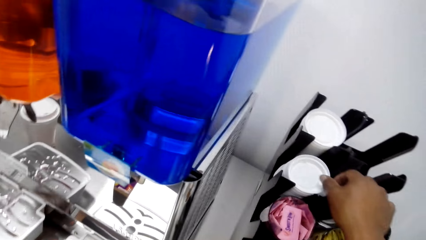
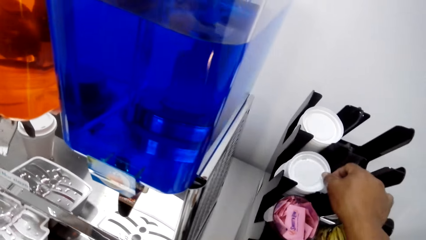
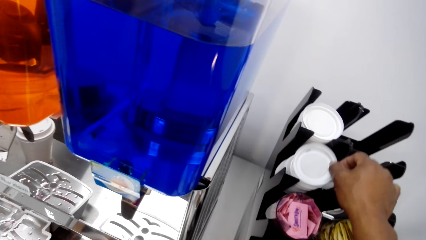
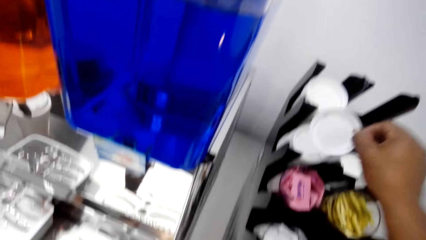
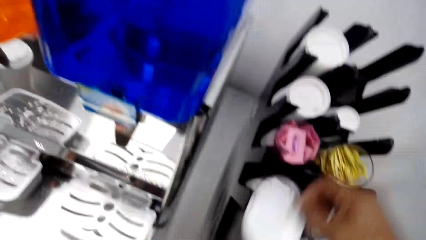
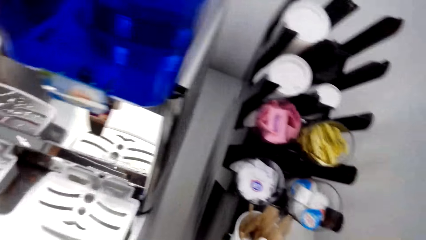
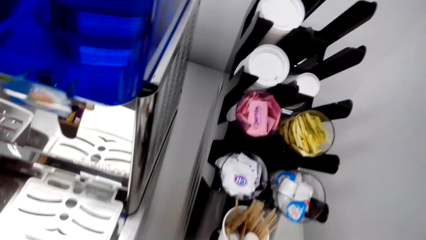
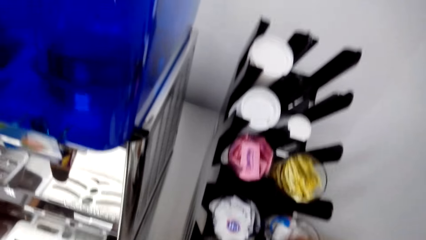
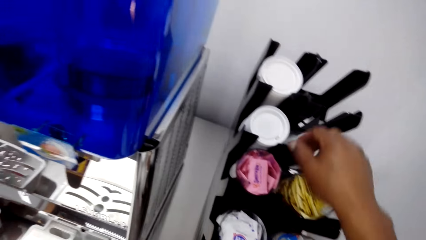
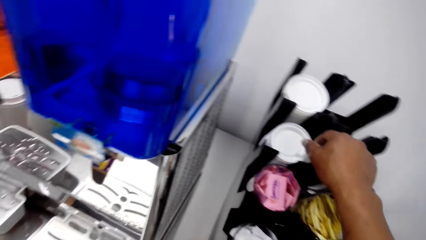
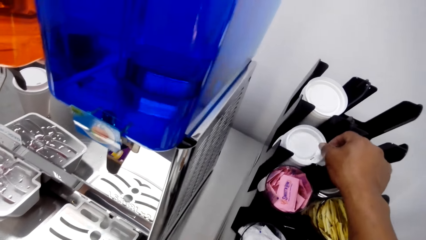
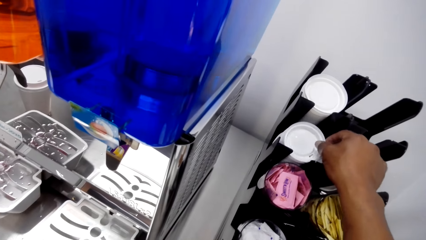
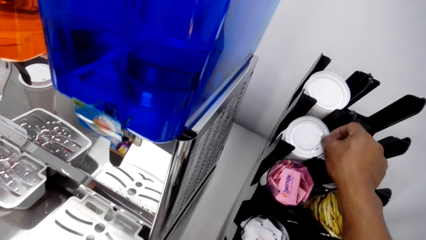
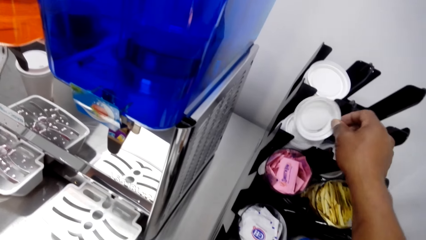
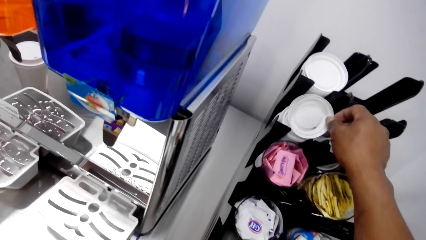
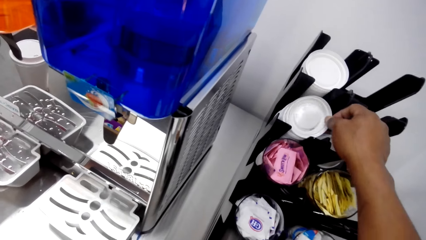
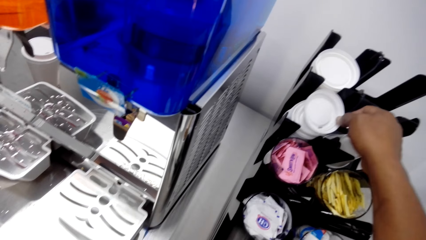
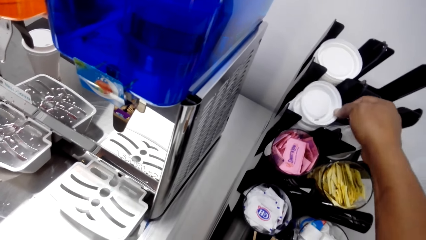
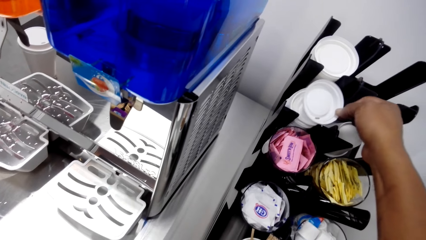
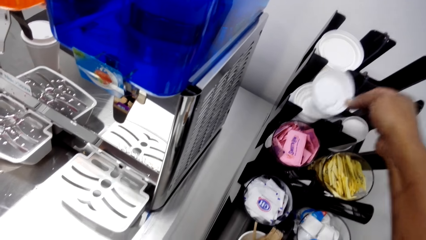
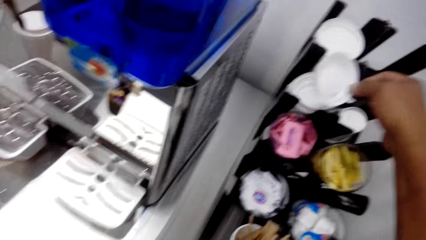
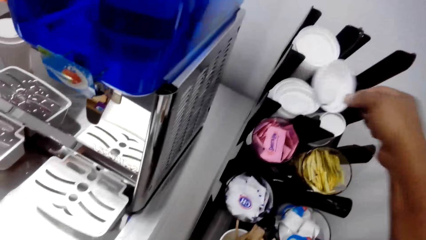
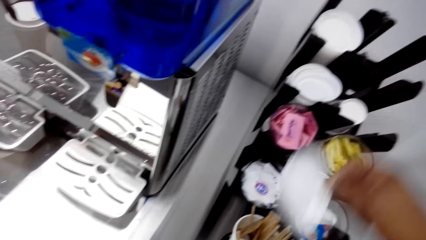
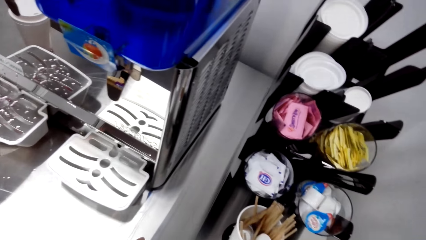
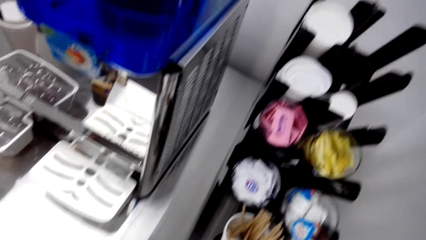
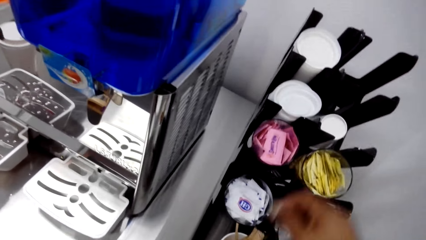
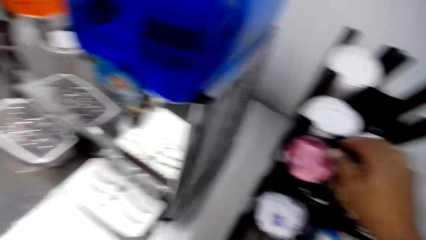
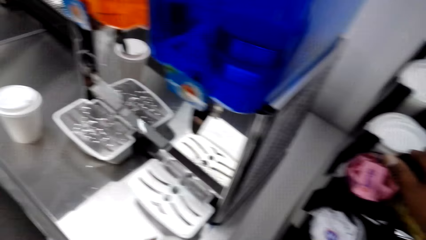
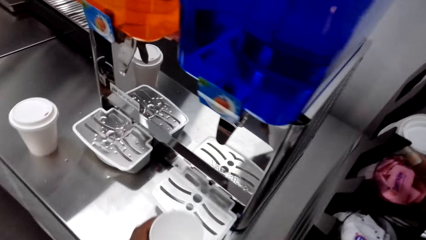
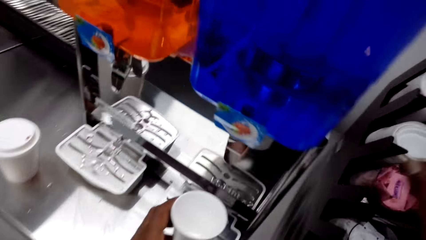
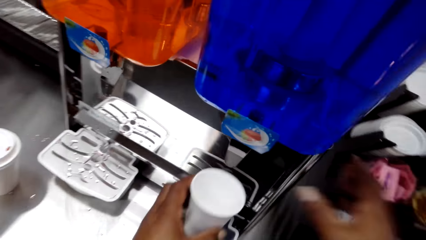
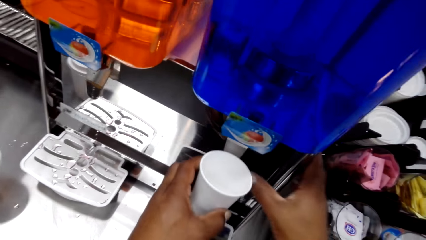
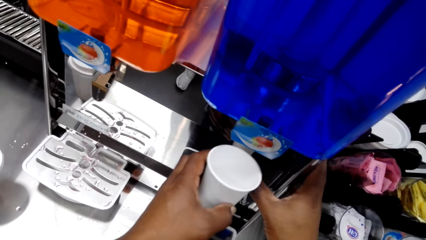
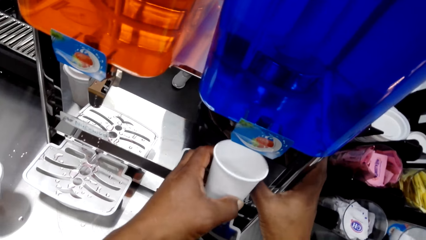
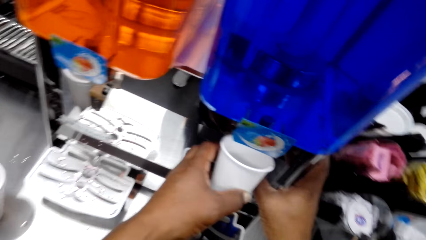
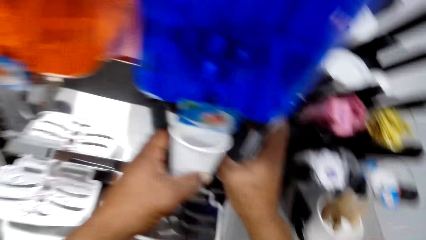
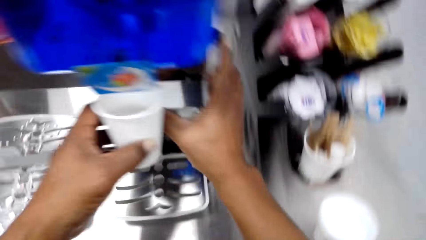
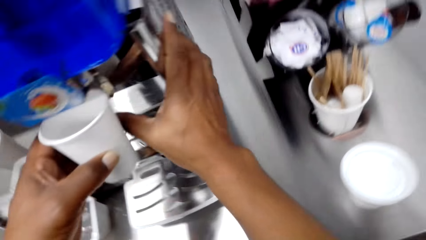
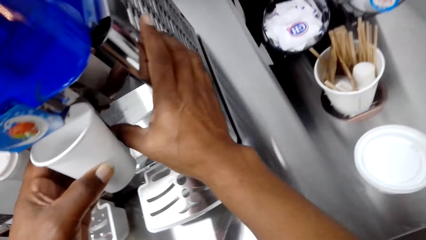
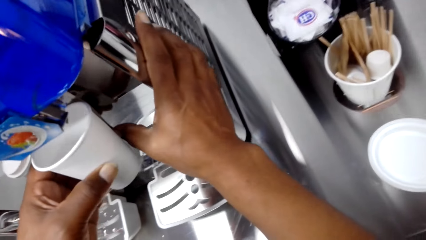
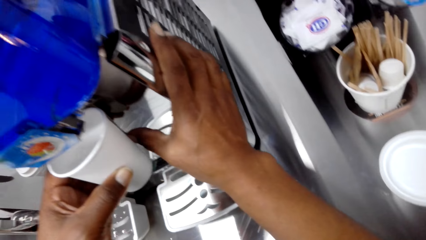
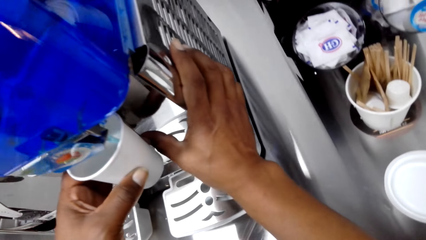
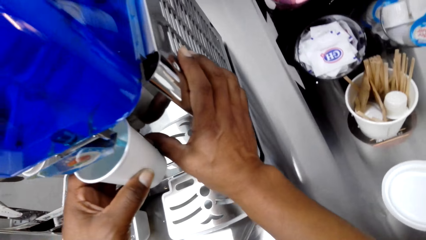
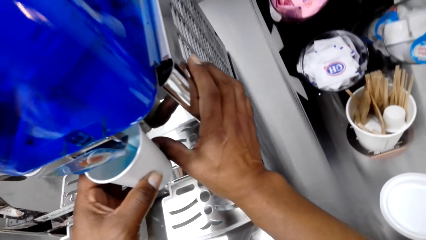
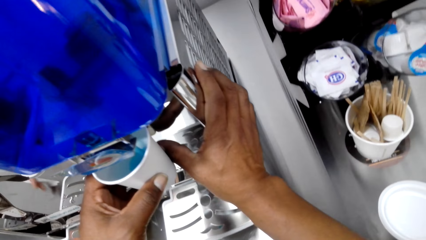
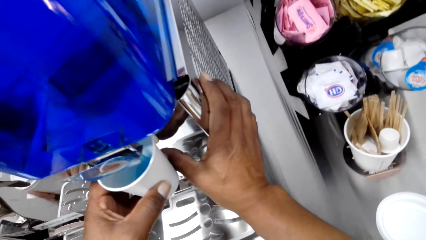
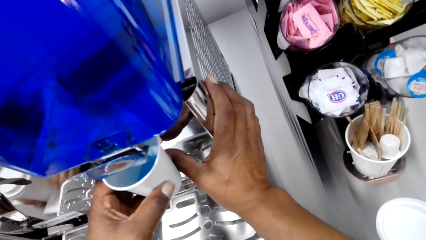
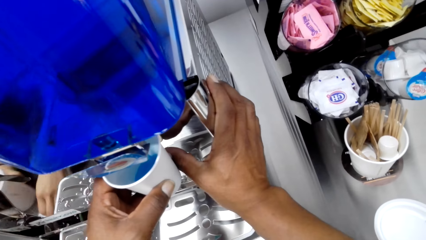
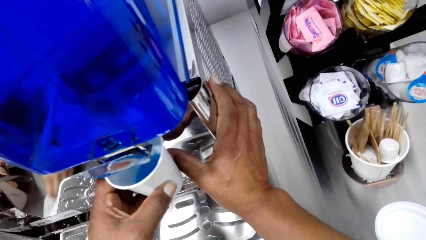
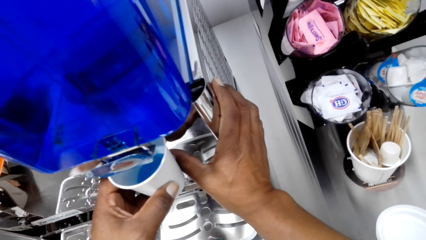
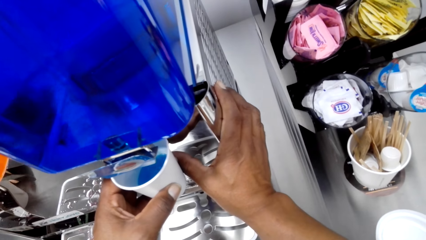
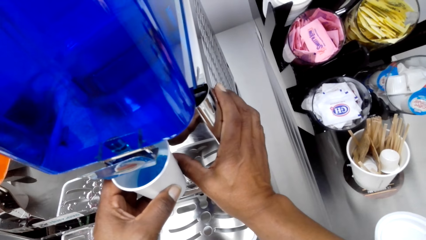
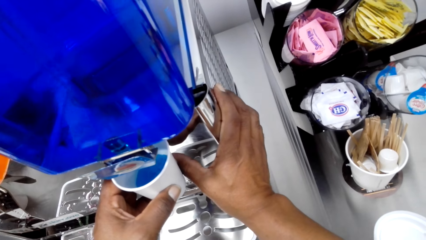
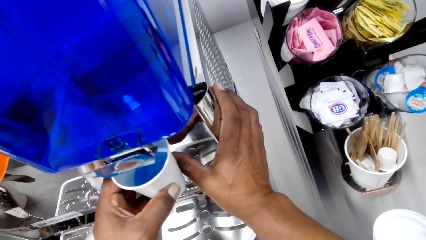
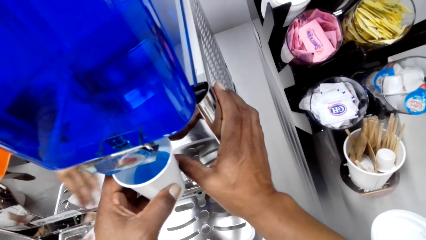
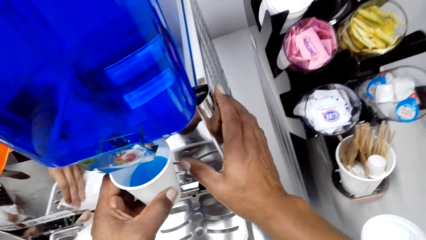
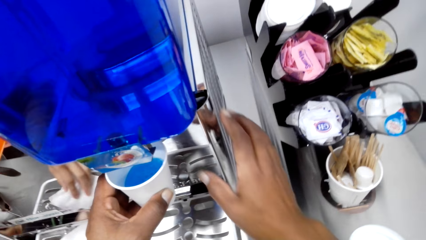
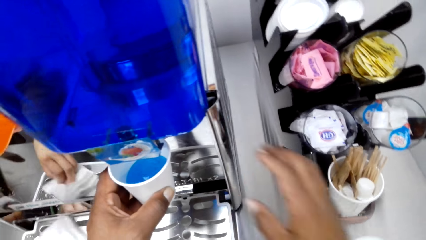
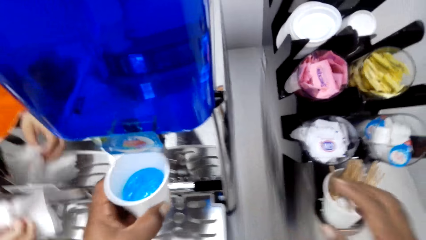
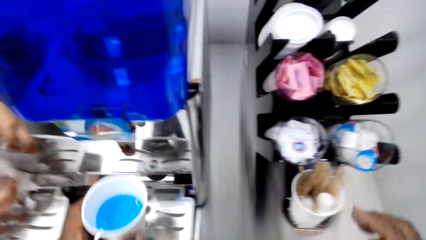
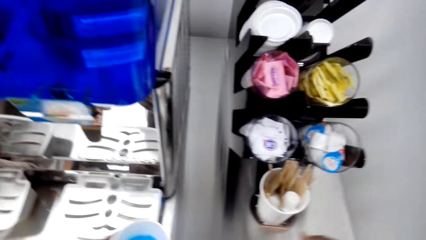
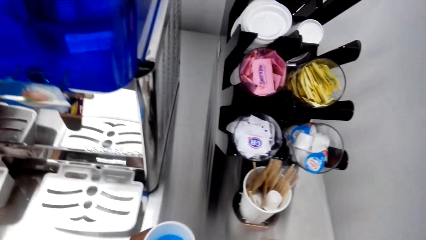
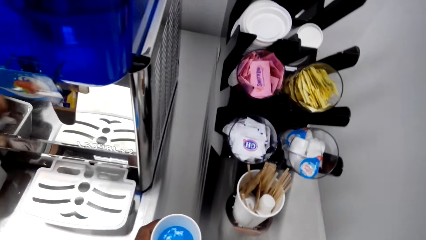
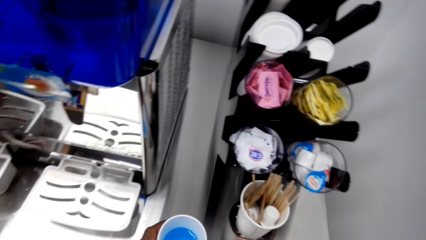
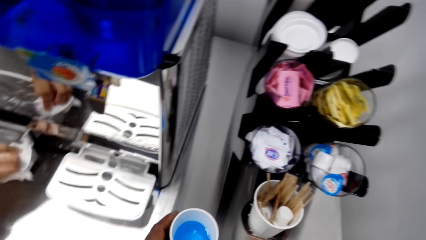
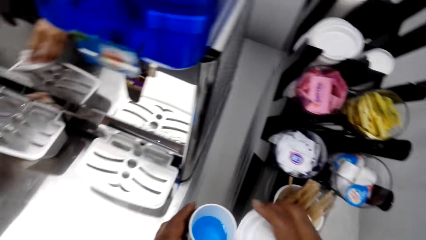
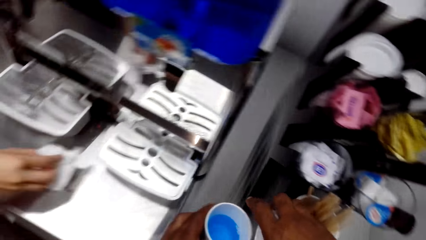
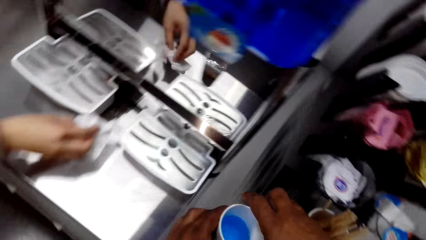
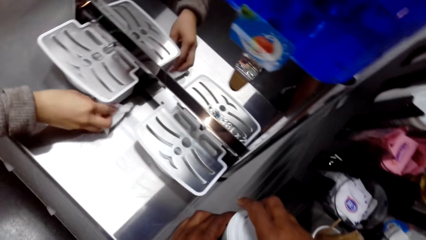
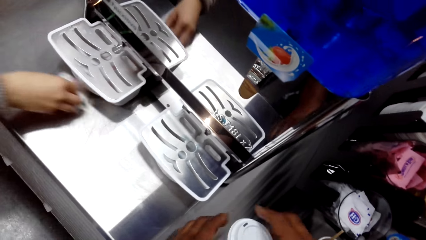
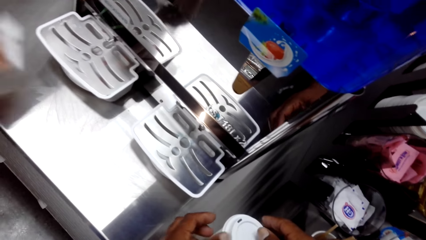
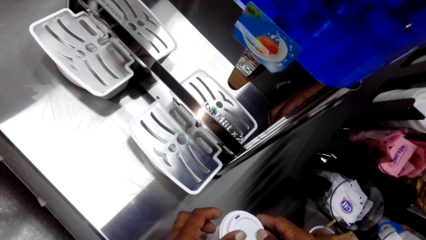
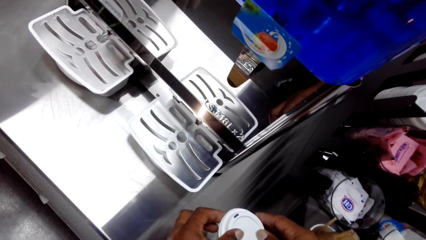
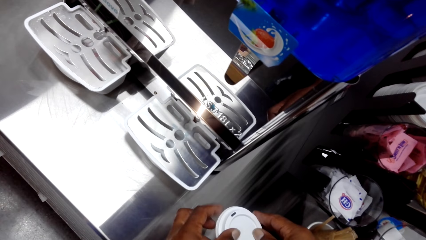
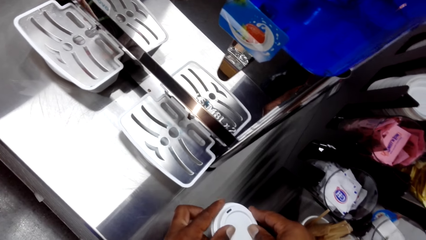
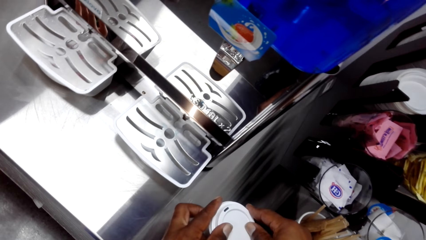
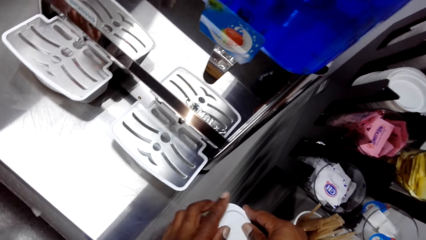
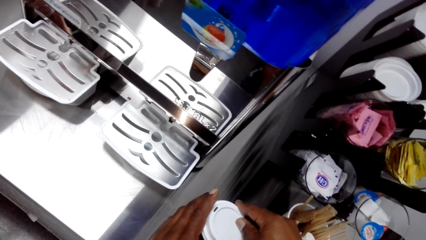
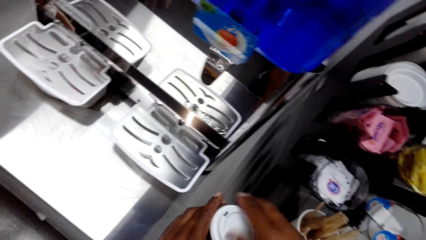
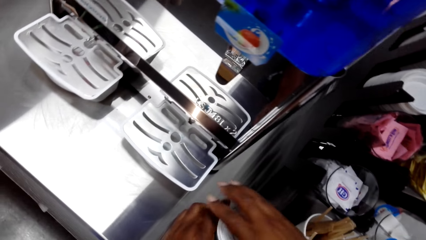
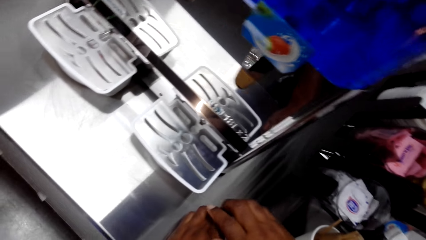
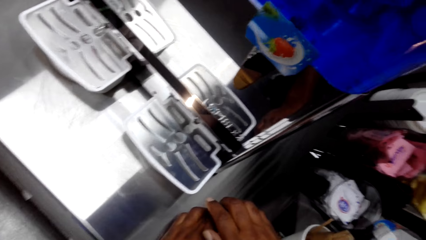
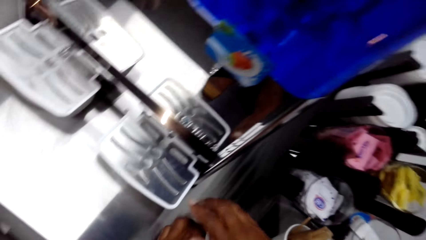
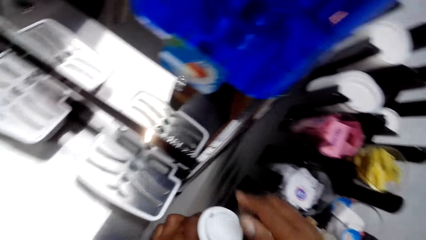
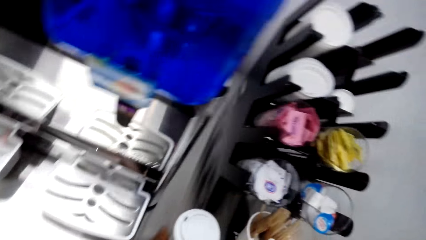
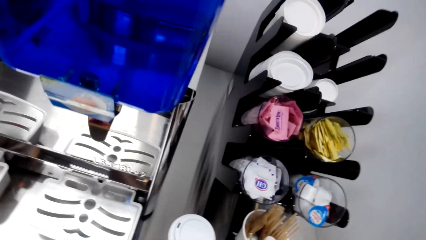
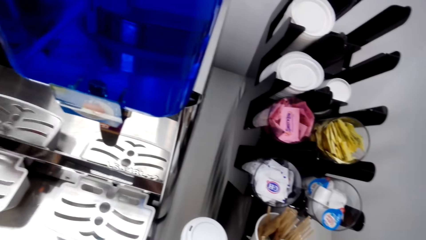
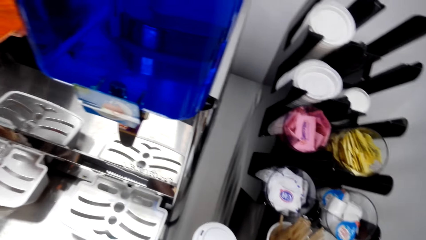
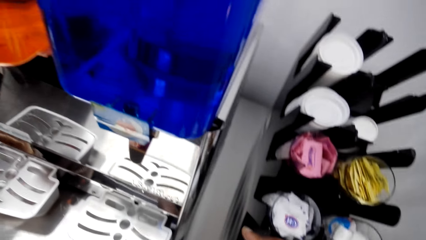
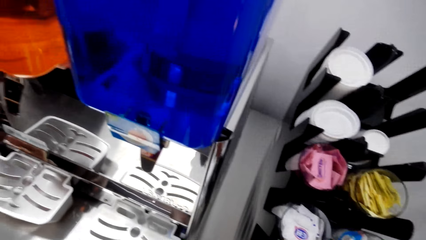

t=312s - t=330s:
The camera wearer picks up the tumbler lid. He picks up the lid again. He opens the juice dispenser. He adds juice in the tumbler. He pulls his hand off the dispenser tap. He covers the tumbler with a lid. A woman clears the table with a tissue. The camera wearer covers the tumbler with the lid again.
